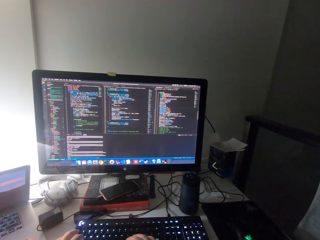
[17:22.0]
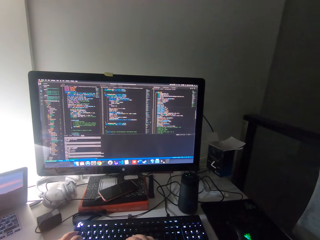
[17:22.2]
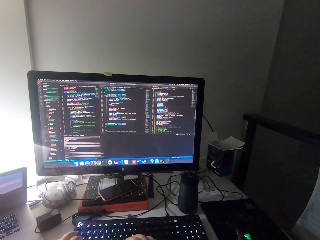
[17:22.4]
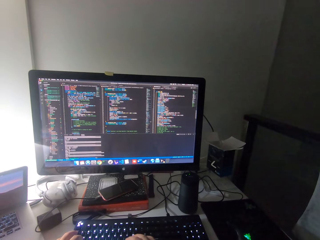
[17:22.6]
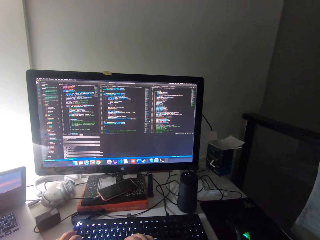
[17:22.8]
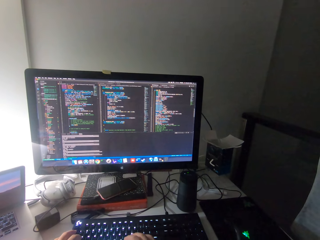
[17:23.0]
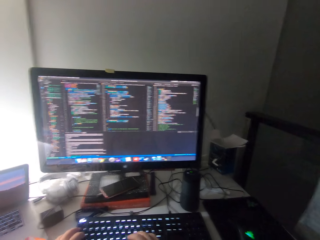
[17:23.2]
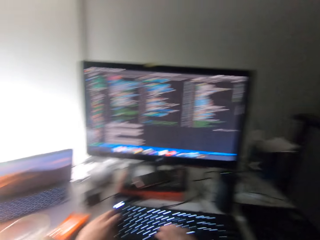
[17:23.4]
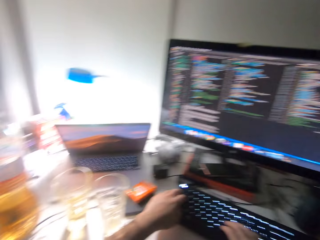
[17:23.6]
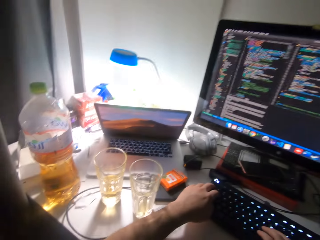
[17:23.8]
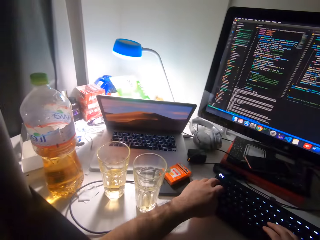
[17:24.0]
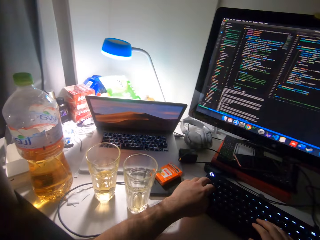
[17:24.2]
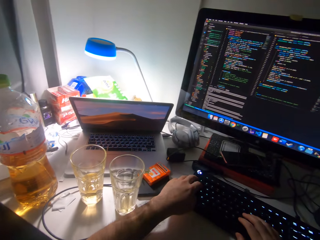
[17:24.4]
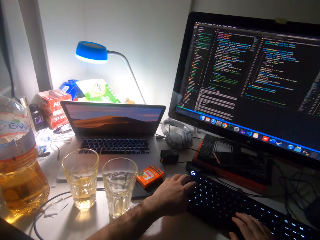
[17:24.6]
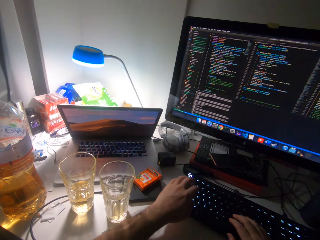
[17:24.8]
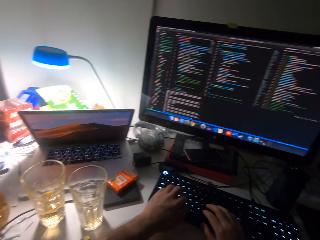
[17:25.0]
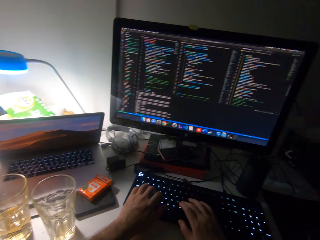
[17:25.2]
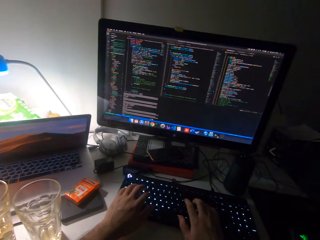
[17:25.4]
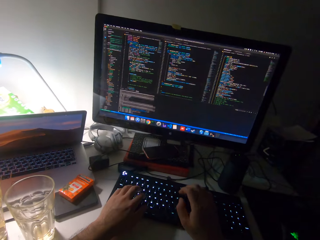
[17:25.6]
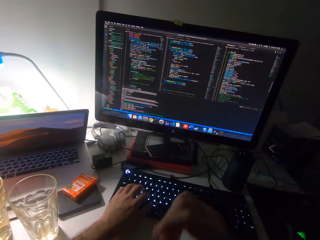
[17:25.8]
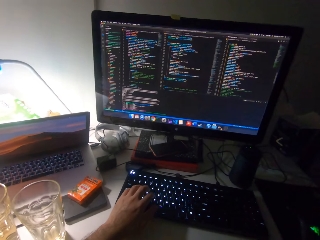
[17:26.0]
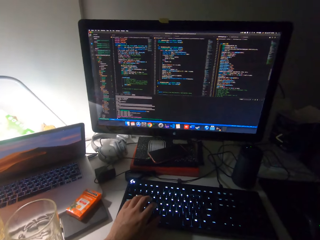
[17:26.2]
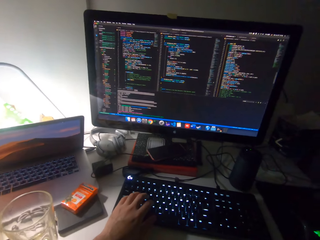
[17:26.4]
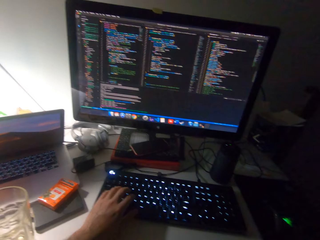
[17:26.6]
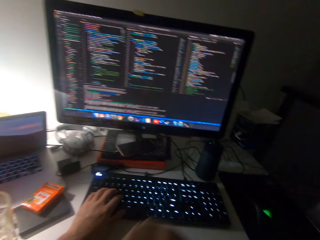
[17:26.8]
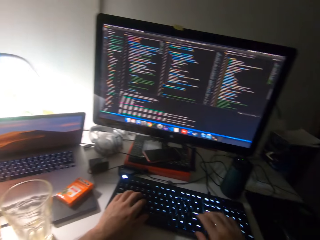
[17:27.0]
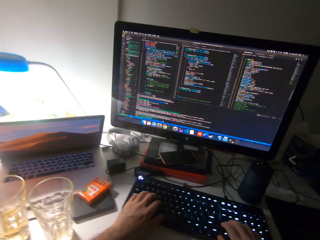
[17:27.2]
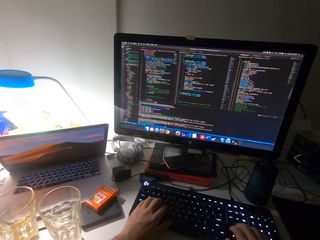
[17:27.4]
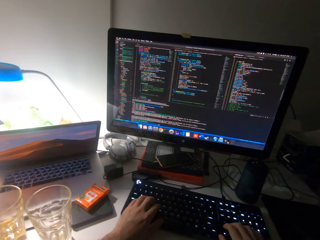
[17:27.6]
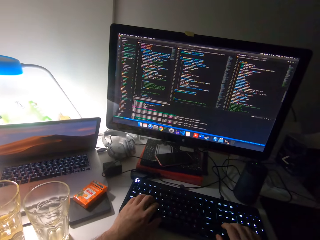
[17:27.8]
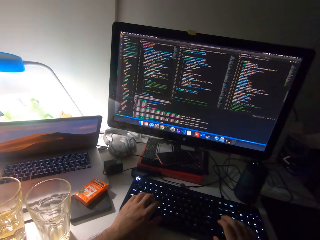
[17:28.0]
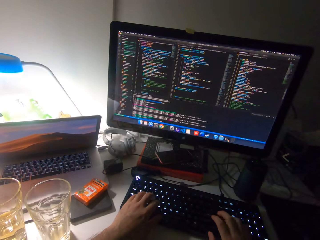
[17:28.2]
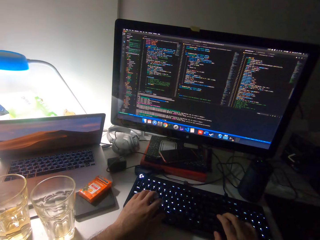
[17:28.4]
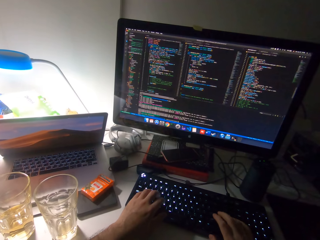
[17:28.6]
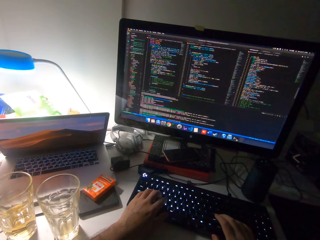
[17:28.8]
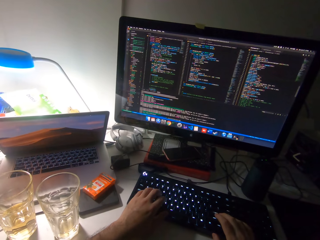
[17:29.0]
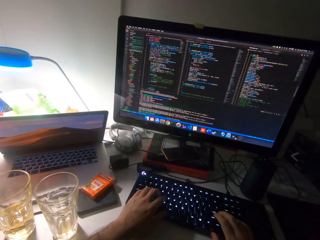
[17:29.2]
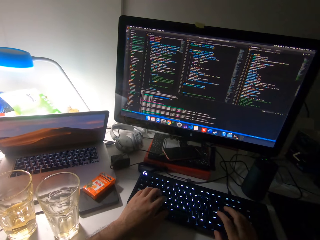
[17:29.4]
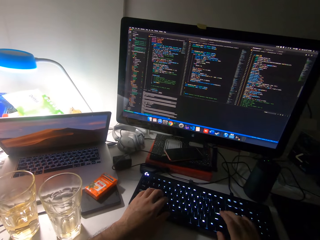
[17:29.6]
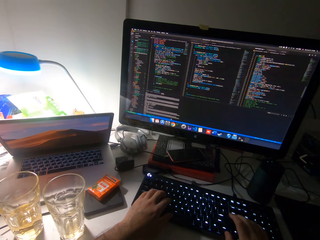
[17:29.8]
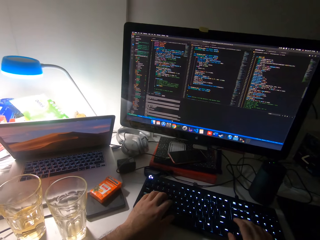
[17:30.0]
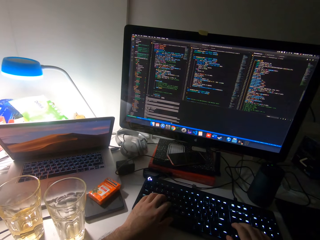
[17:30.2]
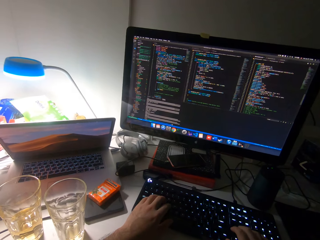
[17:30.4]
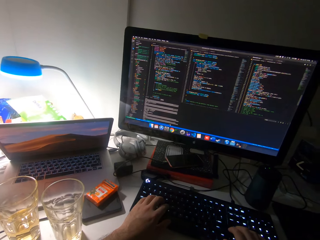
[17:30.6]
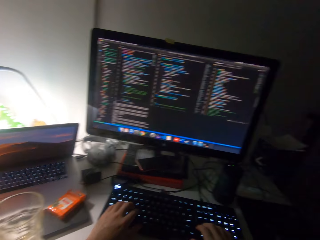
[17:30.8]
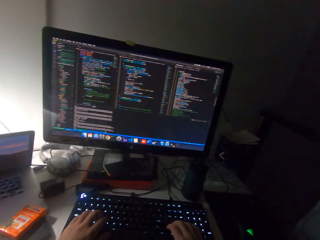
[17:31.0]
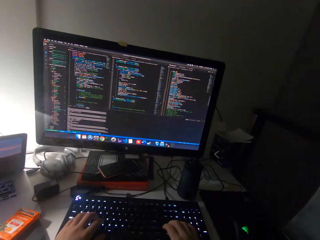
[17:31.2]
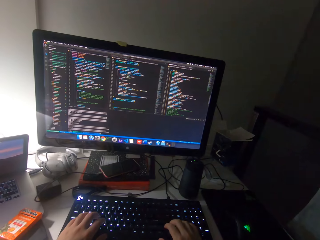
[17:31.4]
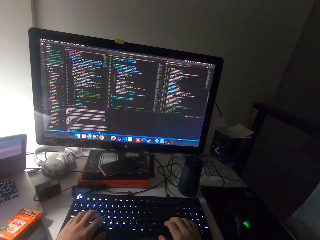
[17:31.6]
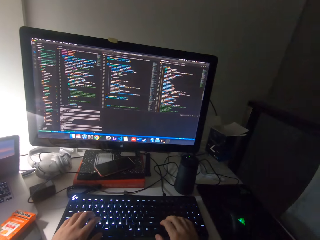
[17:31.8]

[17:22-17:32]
The camera wearer moves his head. He turns left. He operates the keyboard with both hands. He types on the keyboard. He raises his right hand towards his face. He operates the keyboard with both hands.

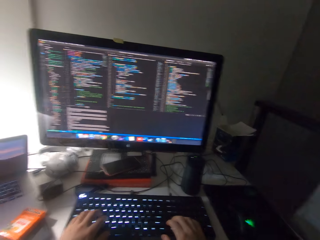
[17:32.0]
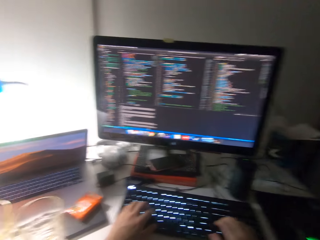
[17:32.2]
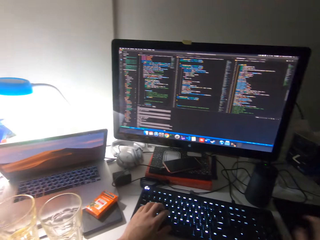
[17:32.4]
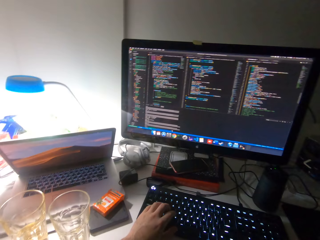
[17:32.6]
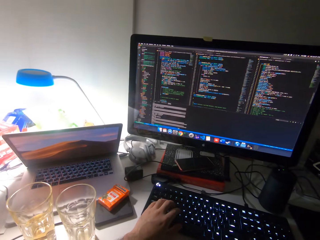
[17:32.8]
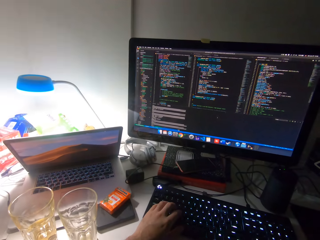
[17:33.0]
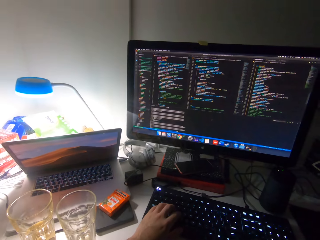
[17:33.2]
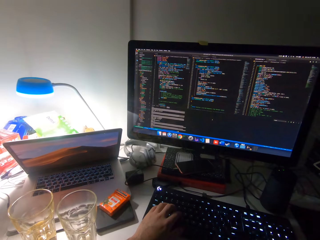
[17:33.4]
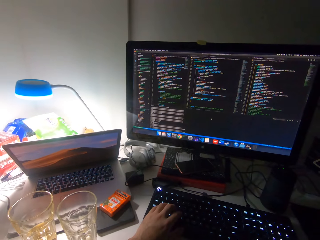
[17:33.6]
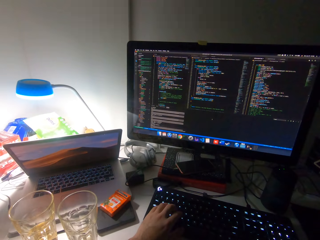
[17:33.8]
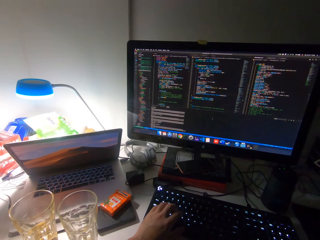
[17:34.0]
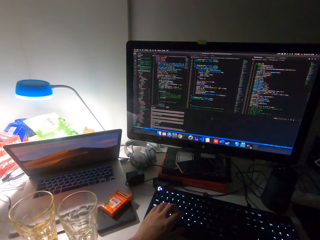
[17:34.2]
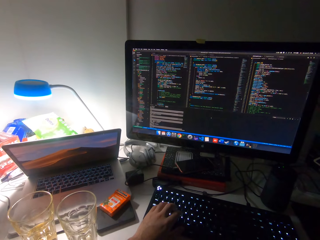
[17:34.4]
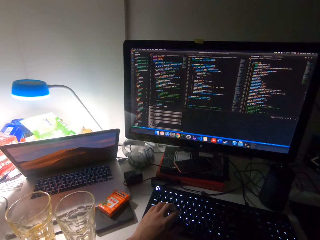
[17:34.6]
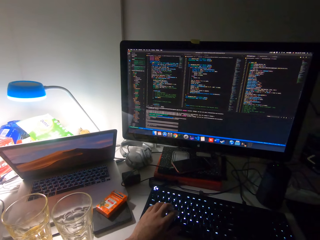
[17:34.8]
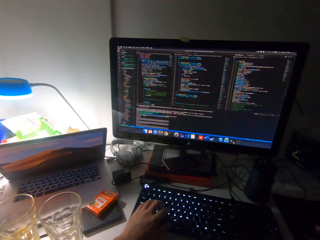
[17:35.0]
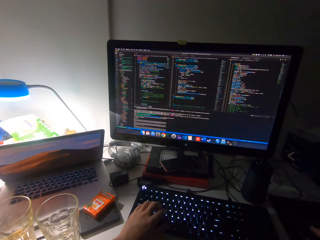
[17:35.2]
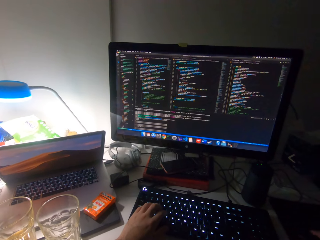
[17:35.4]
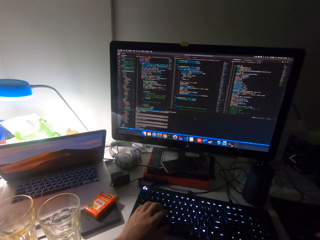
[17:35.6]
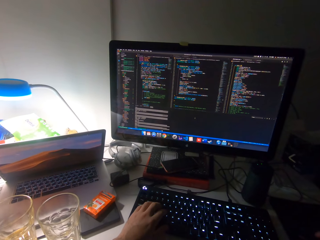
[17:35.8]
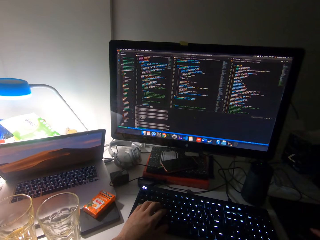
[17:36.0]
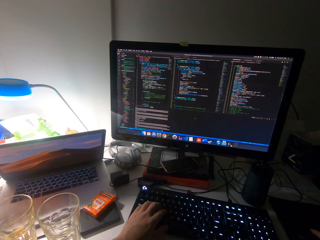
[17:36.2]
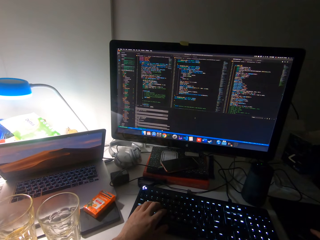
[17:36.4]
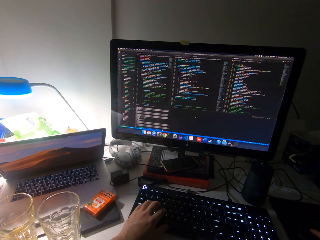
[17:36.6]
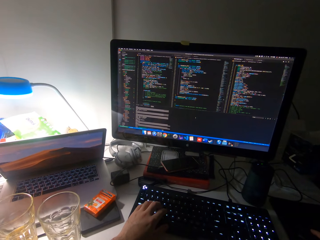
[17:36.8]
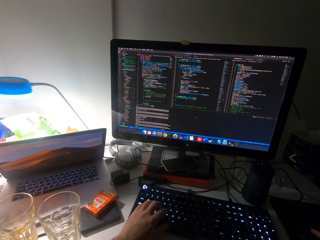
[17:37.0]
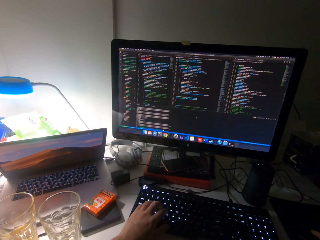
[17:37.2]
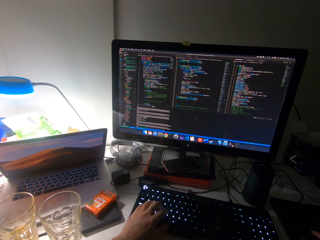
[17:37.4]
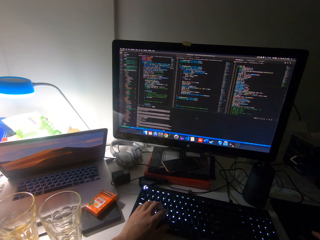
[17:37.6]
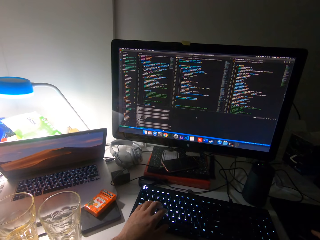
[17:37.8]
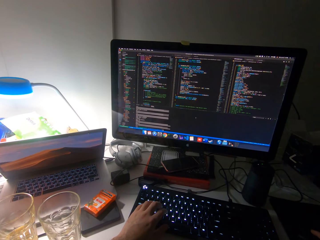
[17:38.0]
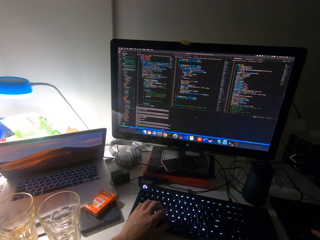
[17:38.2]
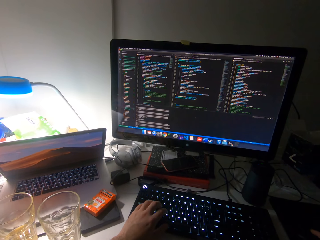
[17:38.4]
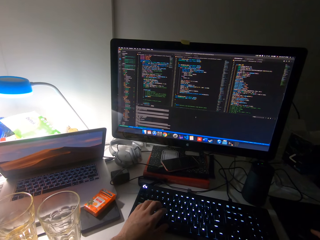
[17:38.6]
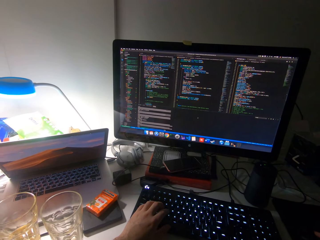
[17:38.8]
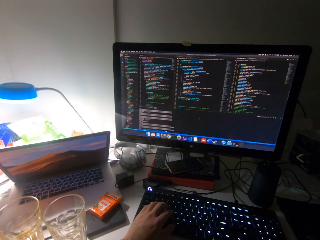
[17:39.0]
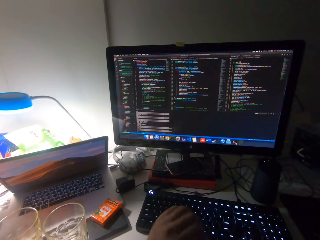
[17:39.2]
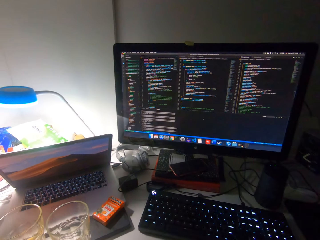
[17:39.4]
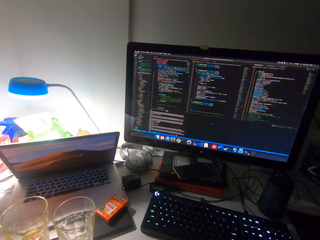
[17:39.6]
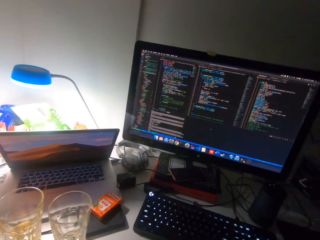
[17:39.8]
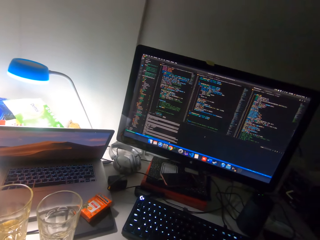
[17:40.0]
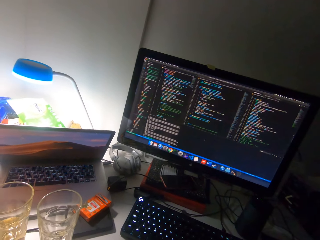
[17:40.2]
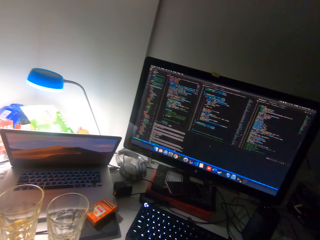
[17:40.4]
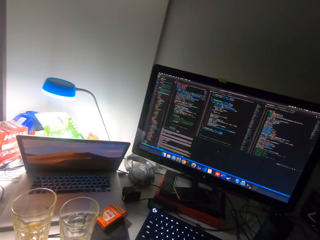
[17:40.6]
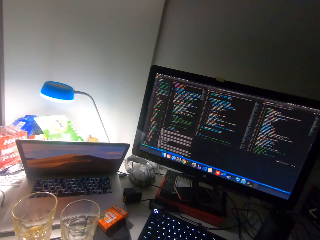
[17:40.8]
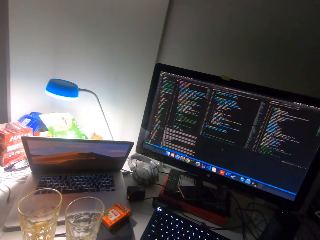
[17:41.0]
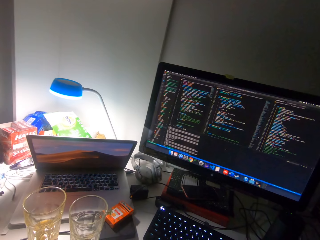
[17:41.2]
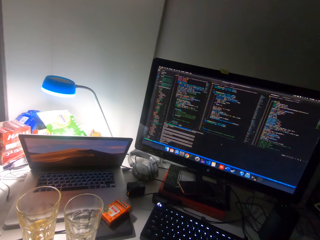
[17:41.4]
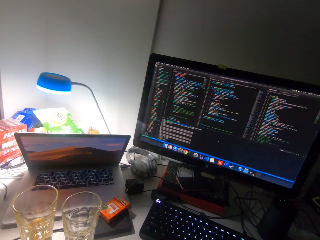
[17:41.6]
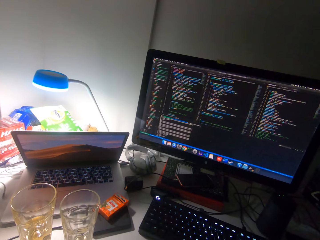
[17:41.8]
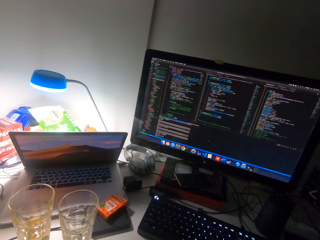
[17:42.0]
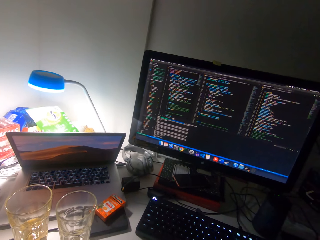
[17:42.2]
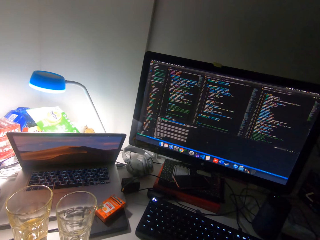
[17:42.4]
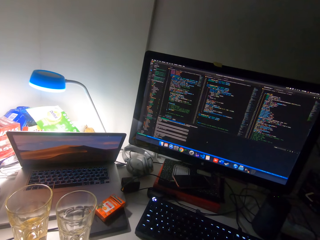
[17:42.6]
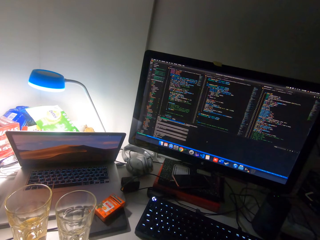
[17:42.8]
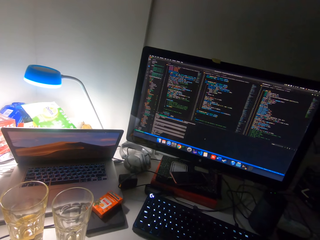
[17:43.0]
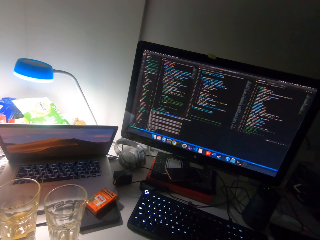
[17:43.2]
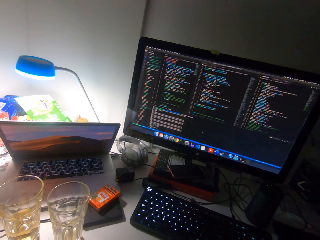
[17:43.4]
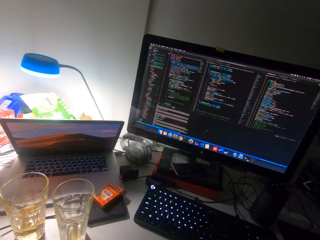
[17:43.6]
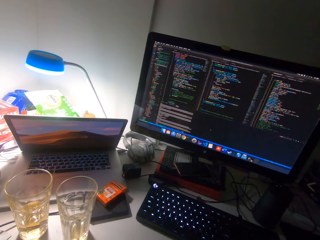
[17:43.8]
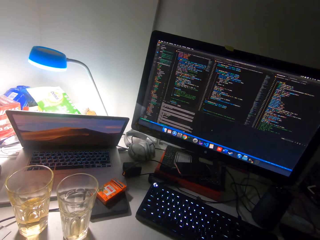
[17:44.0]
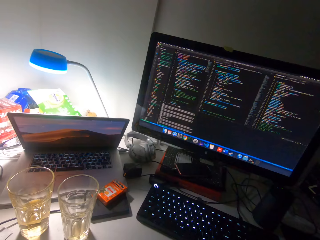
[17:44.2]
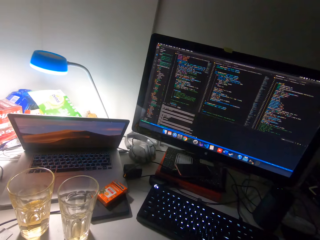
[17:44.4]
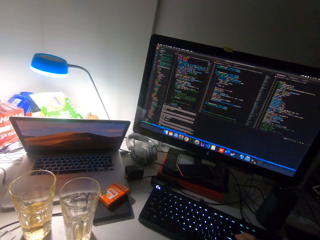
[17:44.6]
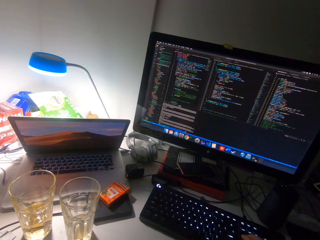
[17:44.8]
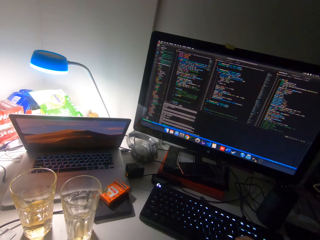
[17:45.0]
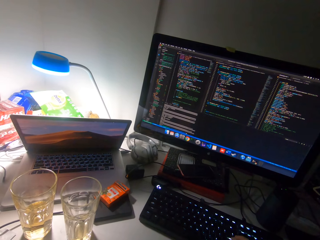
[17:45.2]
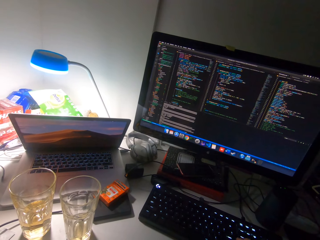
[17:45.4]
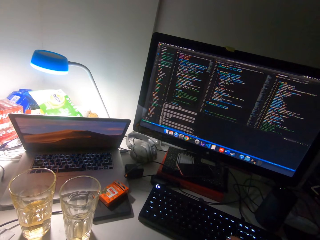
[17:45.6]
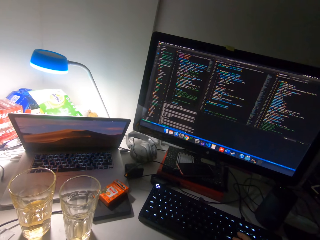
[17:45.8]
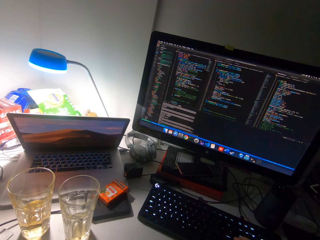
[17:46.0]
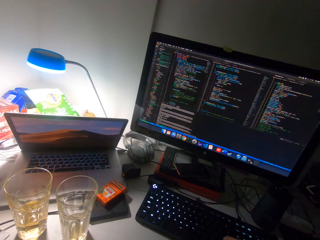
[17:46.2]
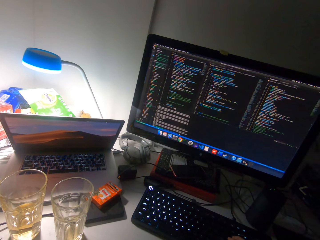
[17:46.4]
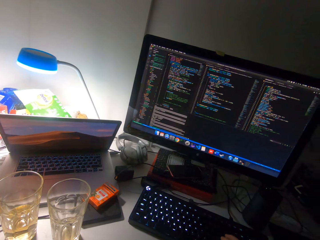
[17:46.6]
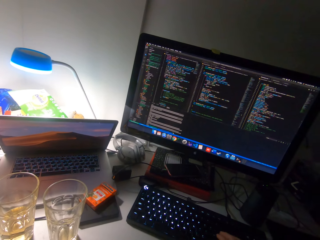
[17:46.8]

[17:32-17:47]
The camera wearer moves his head. He scrolls the mouse. He operates the keyboard with his left hand. He moves his head. He types on the keyboard.
